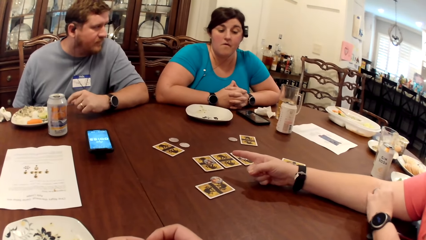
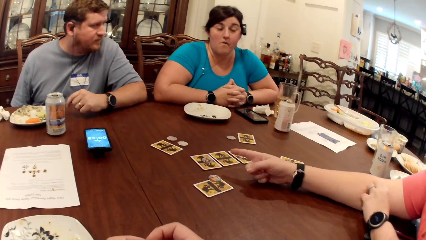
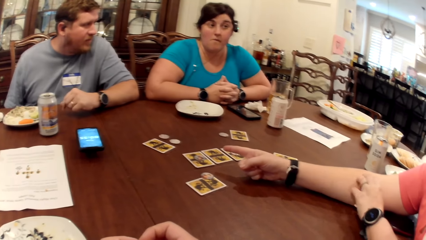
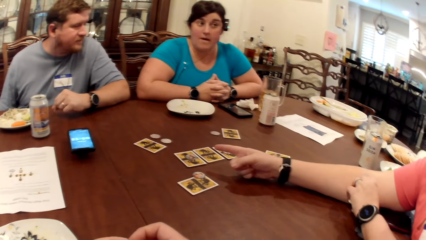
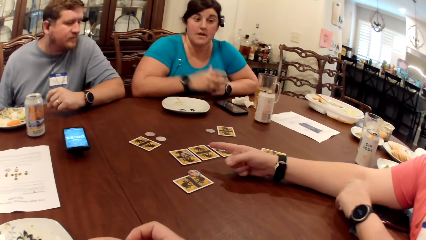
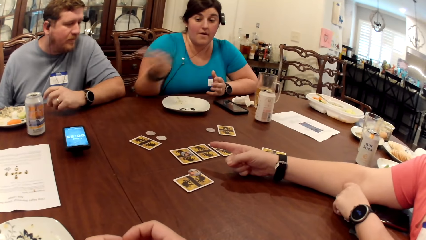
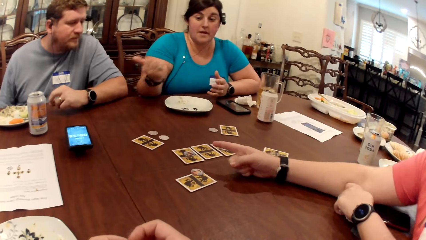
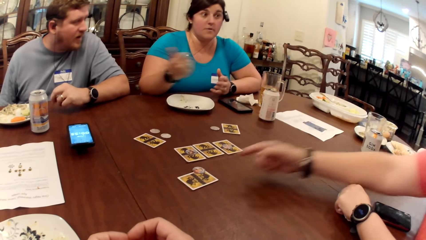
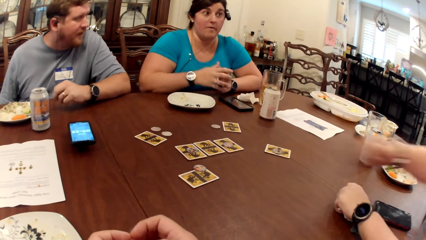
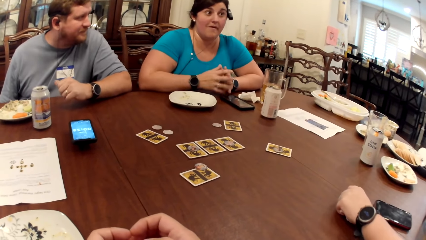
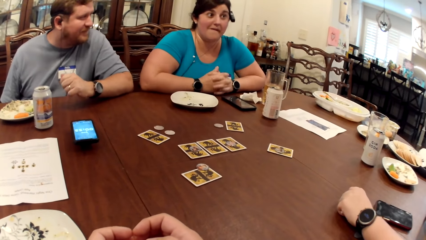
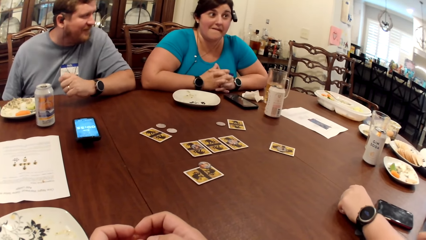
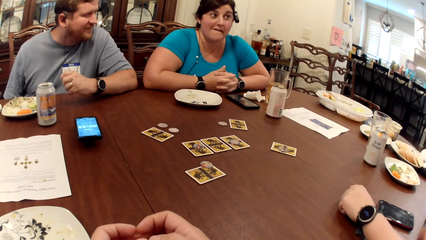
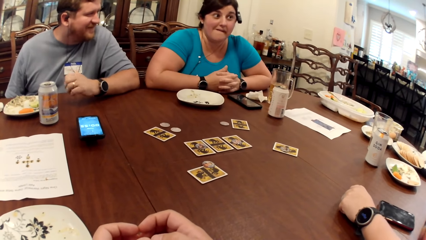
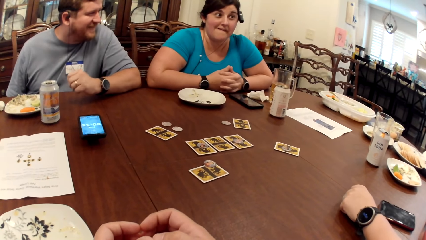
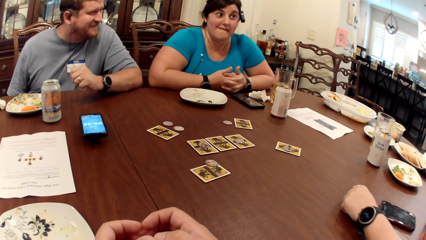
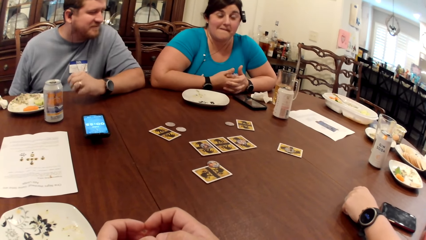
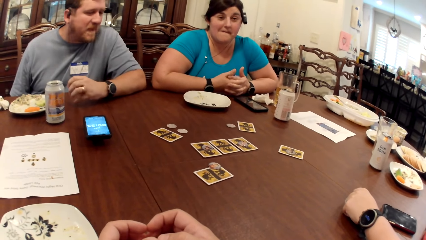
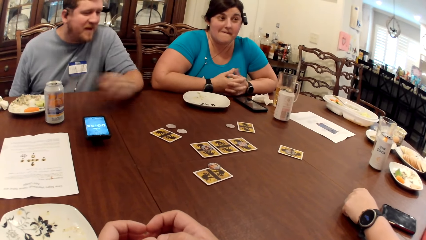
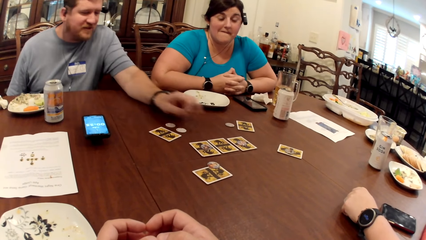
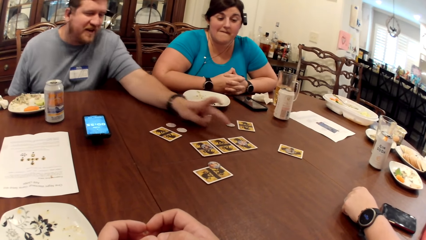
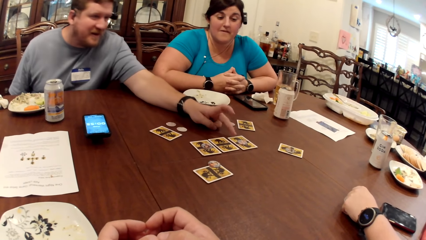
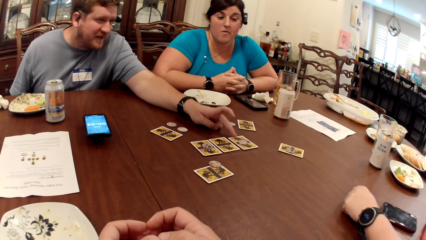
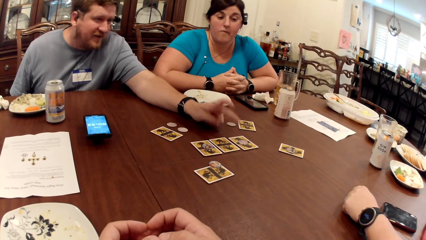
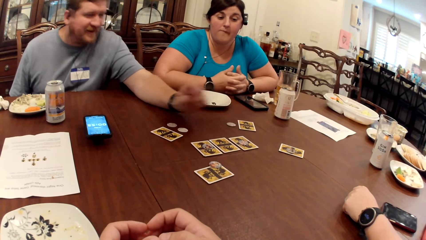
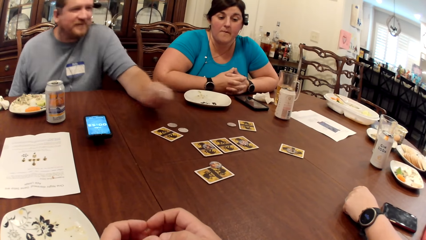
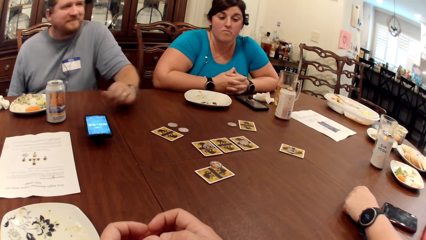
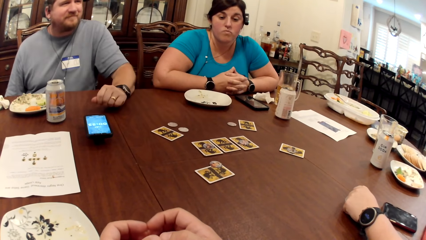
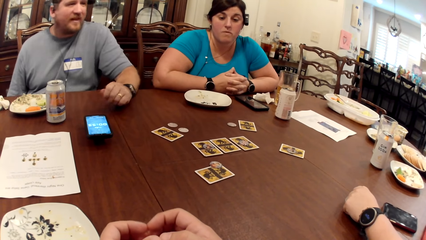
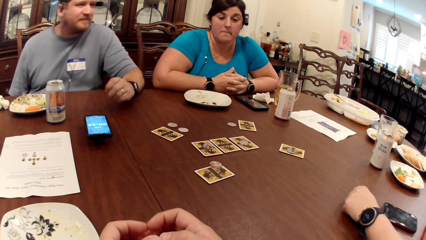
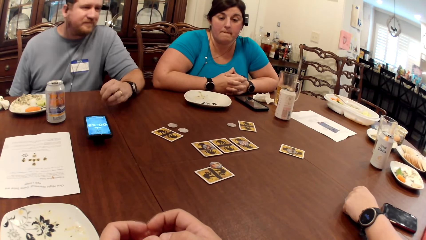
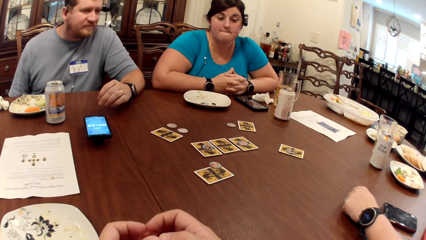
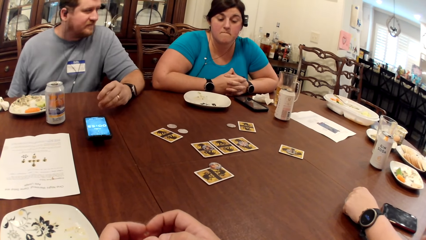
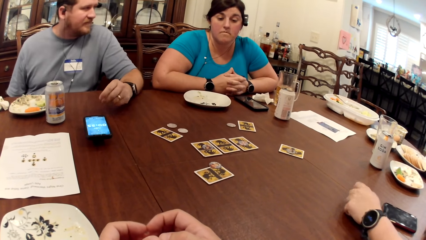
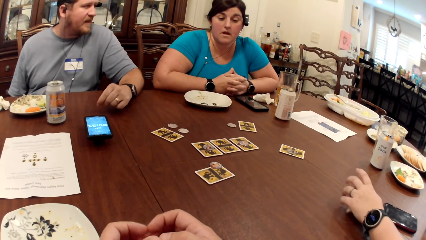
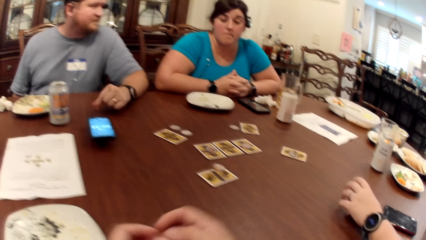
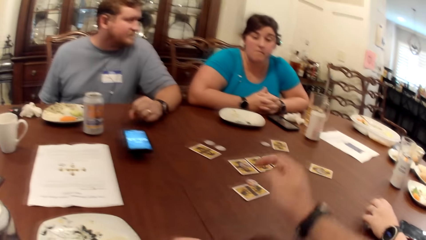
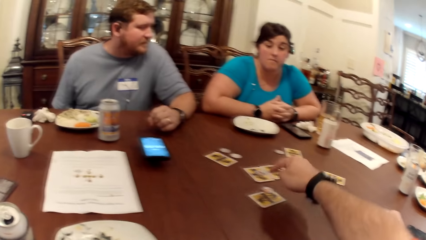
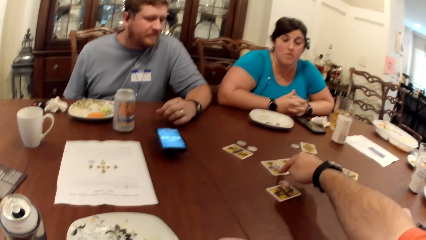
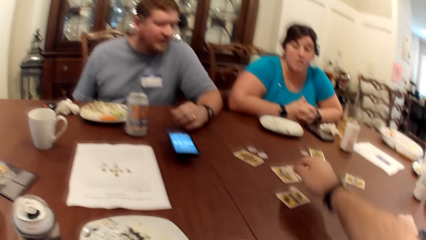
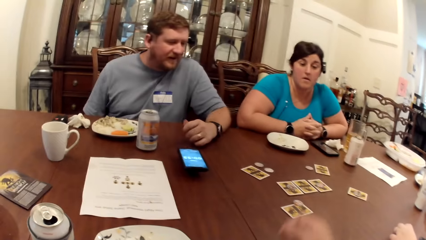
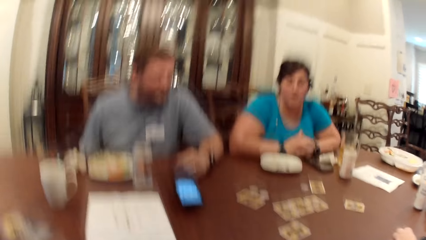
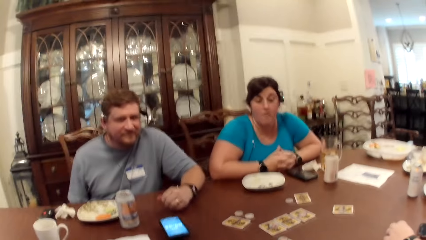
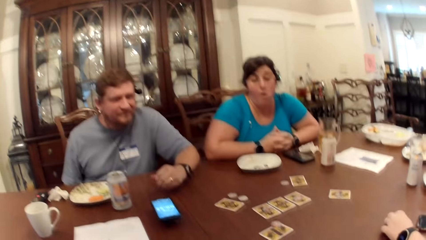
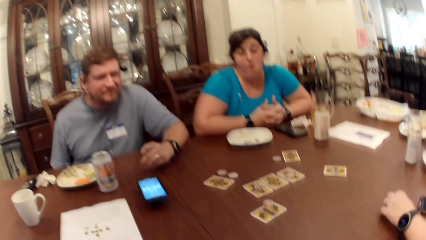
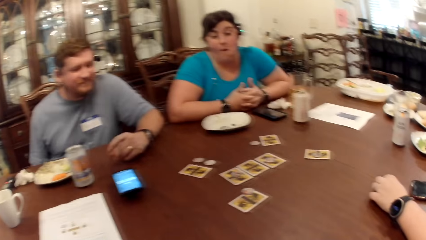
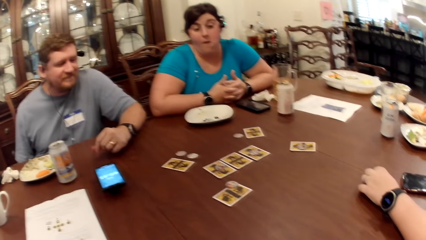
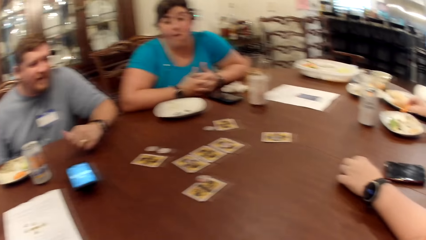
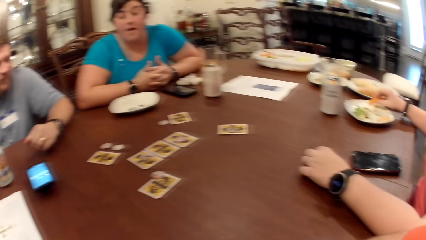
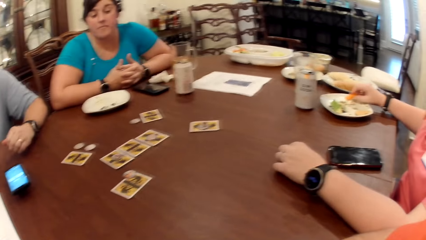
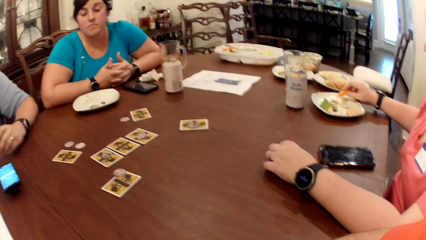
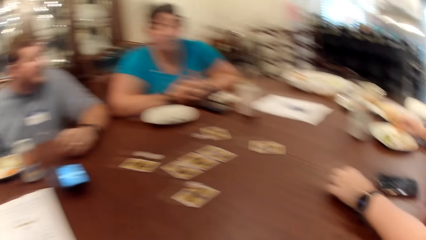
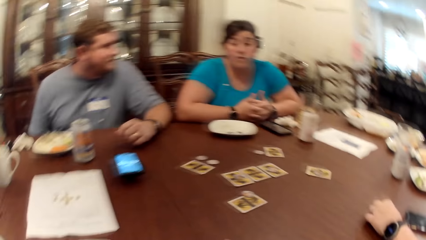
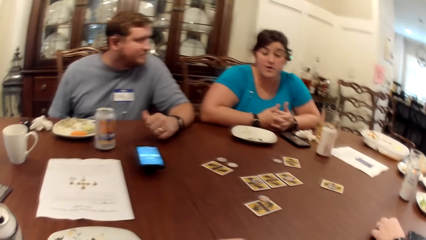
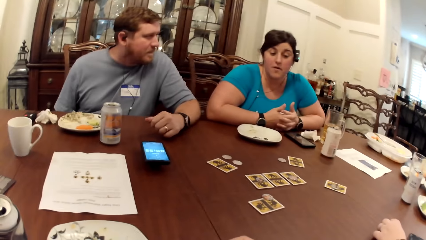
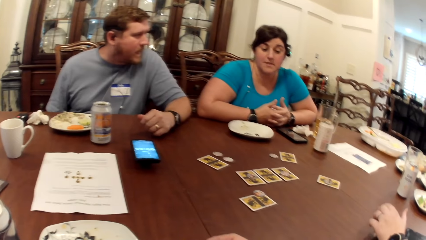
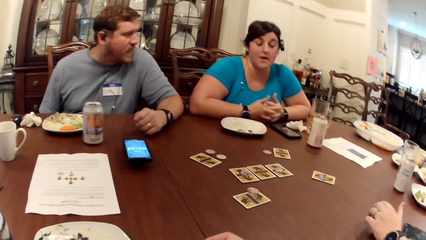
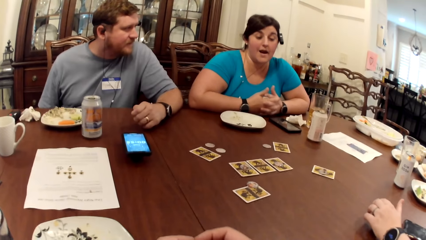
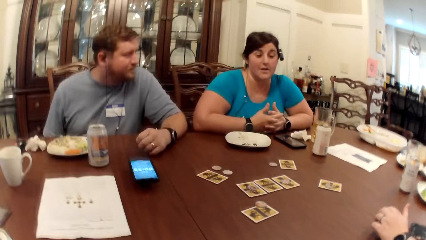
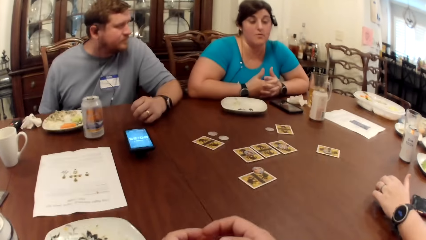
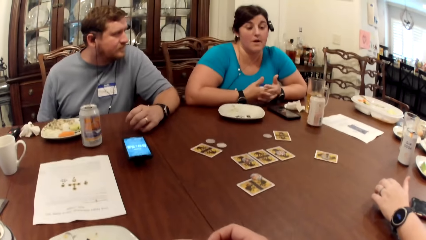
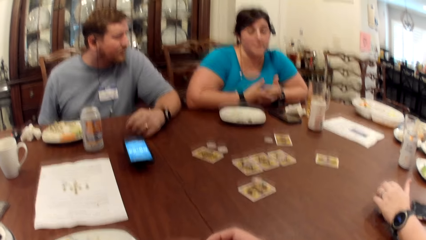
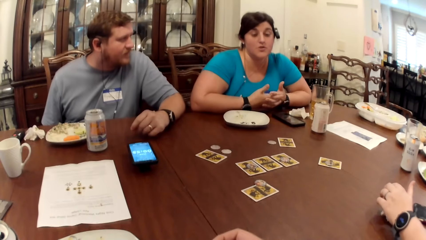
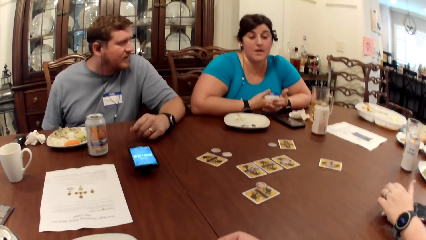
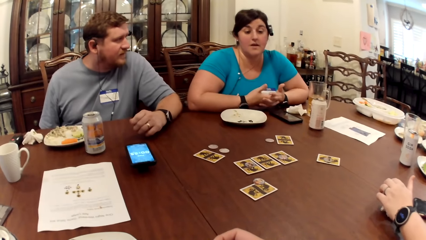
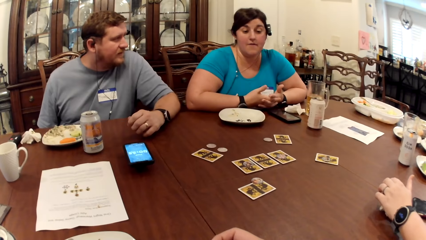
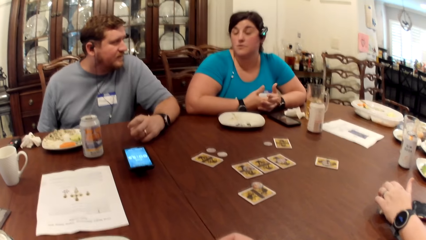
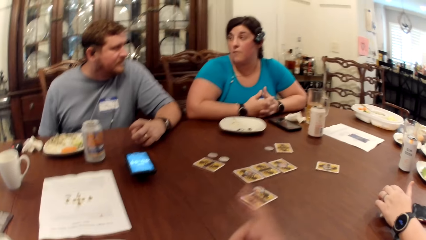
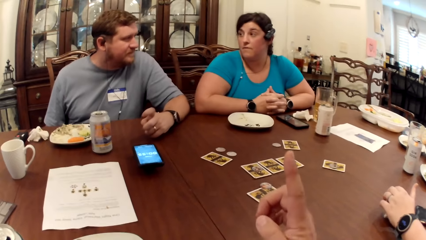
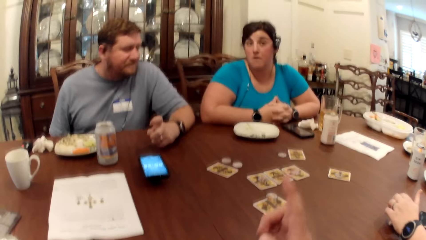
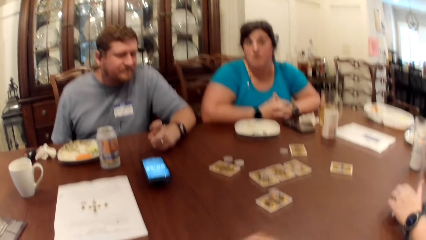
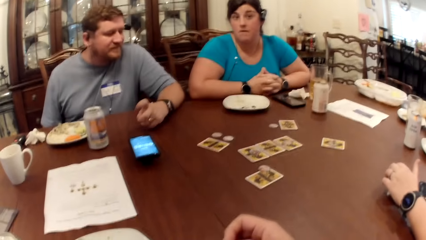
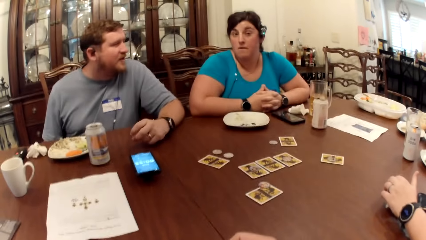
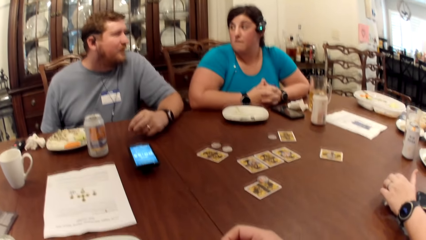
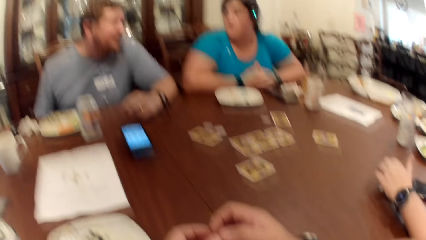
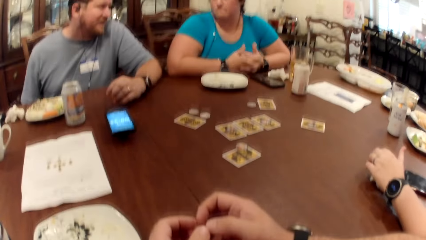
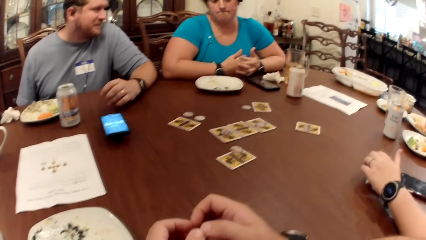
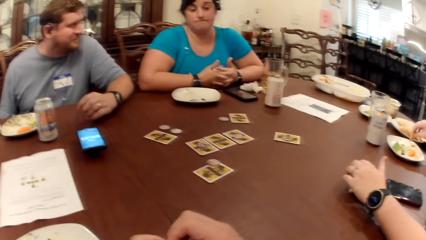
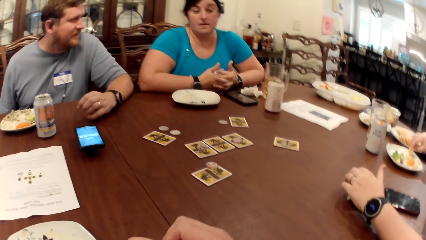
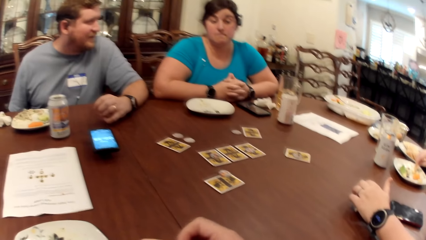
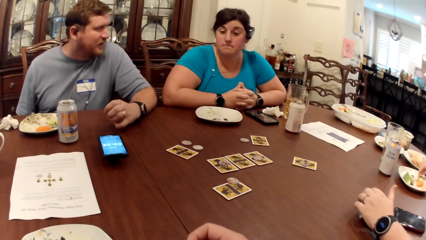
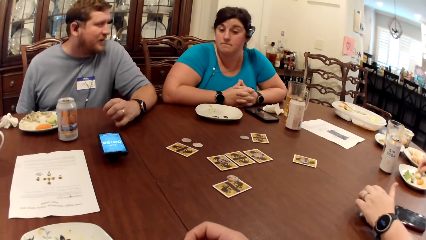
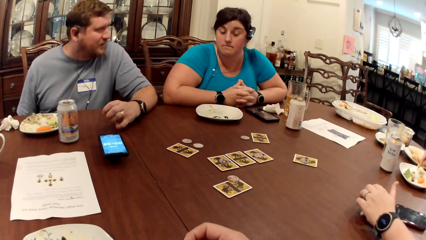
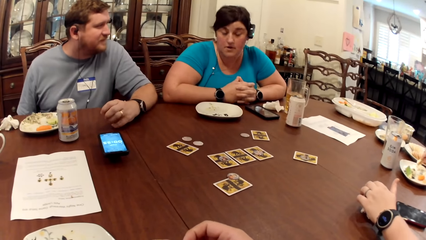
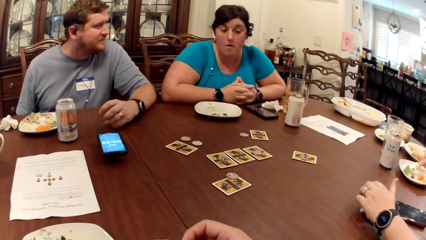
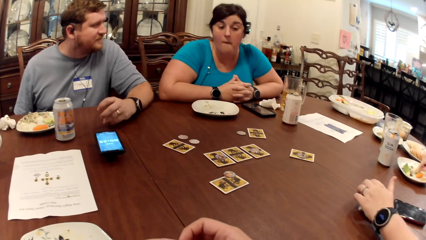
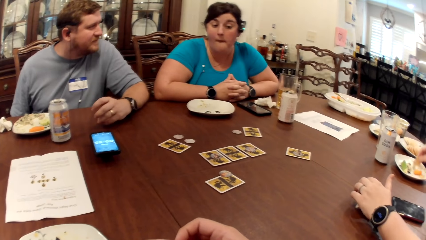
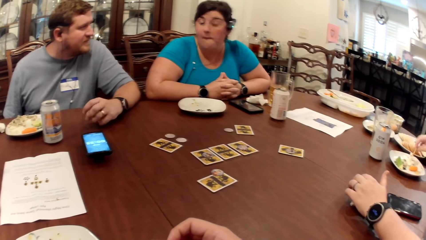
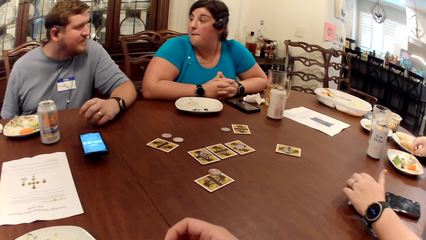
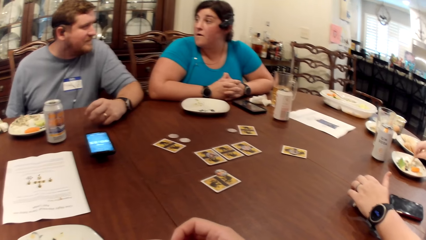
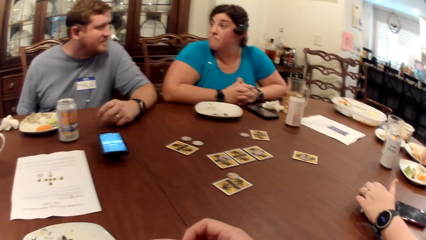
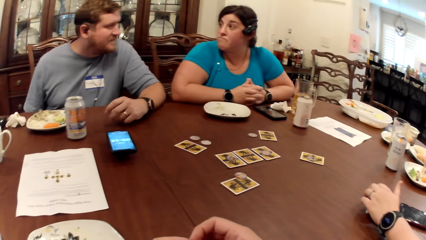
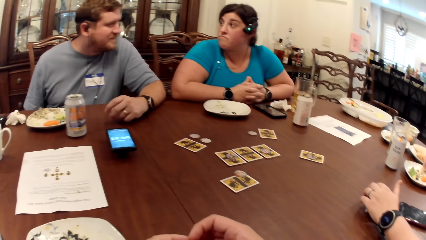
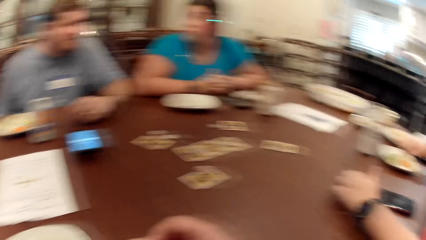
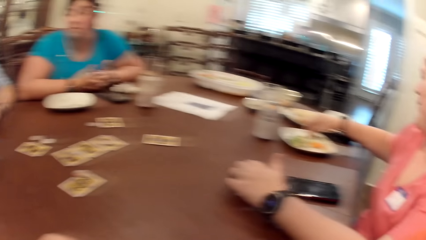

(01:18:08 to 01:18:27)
The man touches a card on the table with his left hand. The camera wearer touches a card on the table with his right hand. He reaches for the cards. The woman picks at the carrot in the plate on the table with her right hand. The camera wearer looks around. The woman picks at the carrot in the plate on the table with her right hand again.
